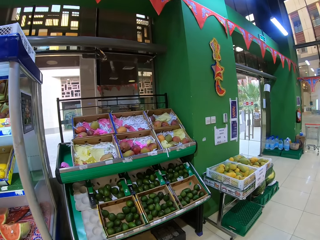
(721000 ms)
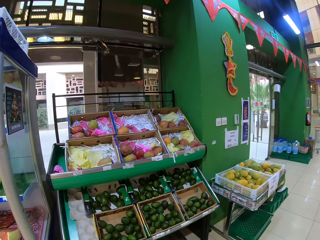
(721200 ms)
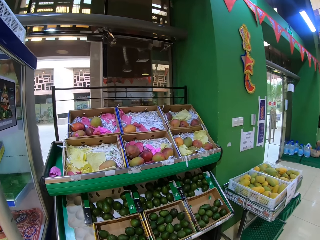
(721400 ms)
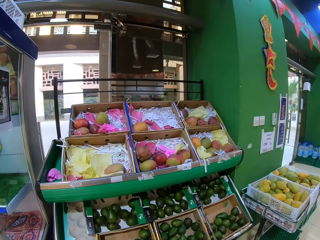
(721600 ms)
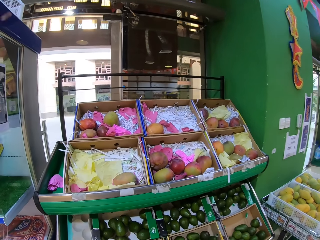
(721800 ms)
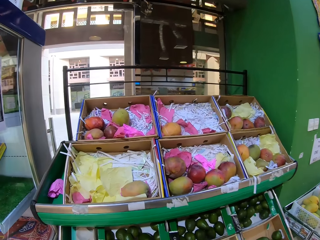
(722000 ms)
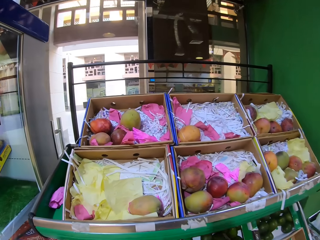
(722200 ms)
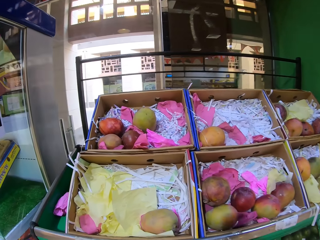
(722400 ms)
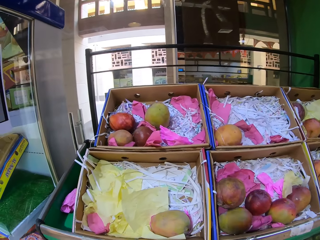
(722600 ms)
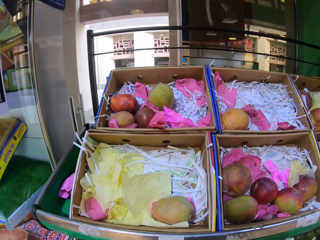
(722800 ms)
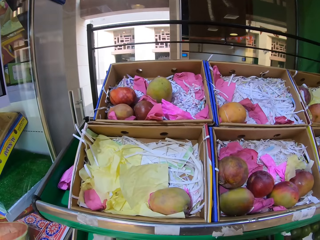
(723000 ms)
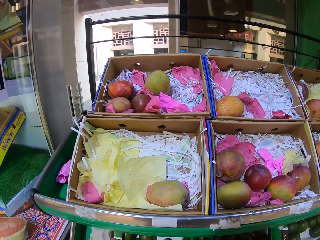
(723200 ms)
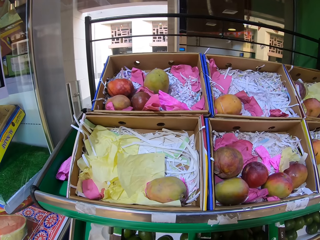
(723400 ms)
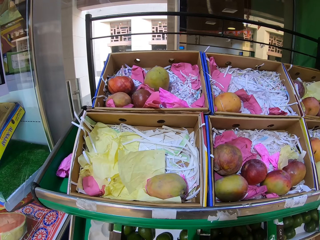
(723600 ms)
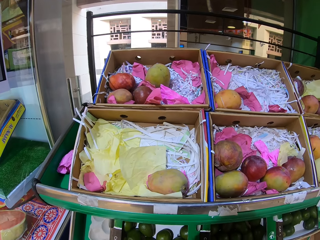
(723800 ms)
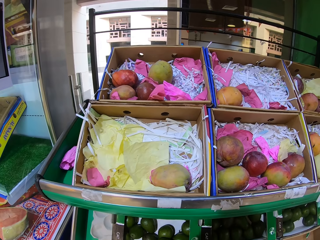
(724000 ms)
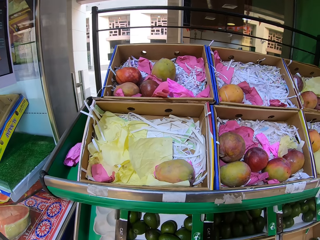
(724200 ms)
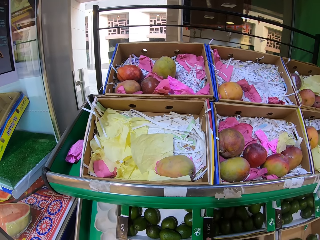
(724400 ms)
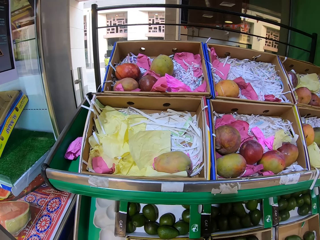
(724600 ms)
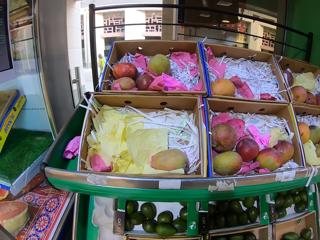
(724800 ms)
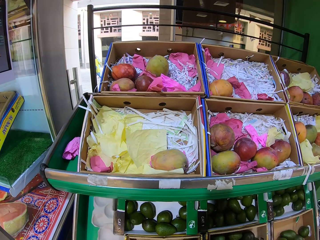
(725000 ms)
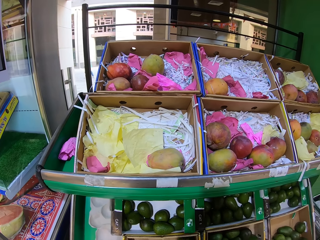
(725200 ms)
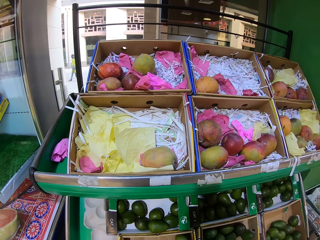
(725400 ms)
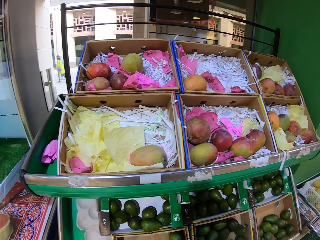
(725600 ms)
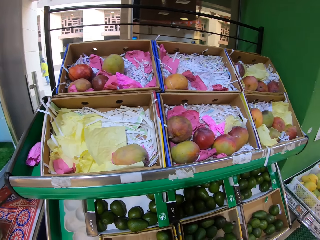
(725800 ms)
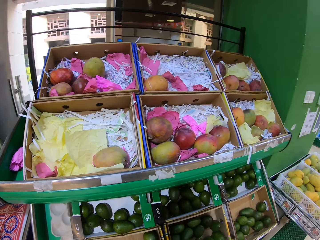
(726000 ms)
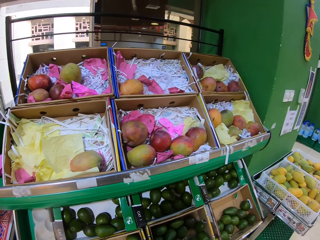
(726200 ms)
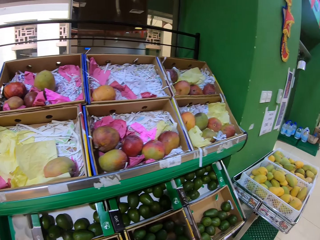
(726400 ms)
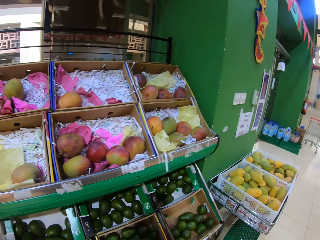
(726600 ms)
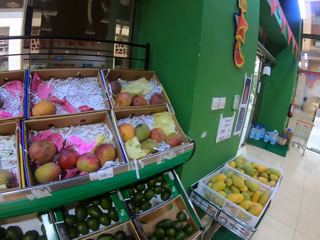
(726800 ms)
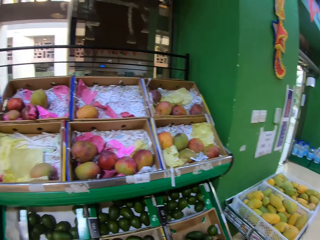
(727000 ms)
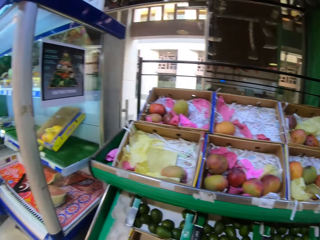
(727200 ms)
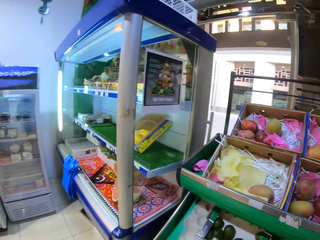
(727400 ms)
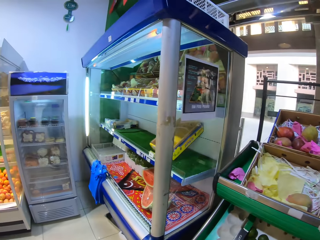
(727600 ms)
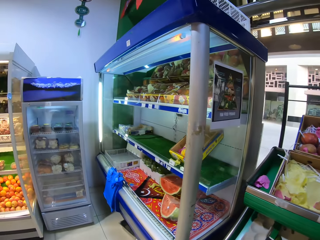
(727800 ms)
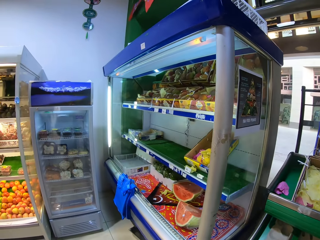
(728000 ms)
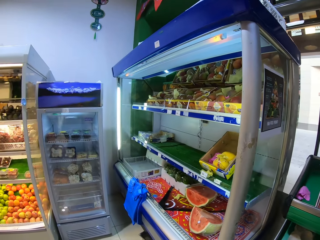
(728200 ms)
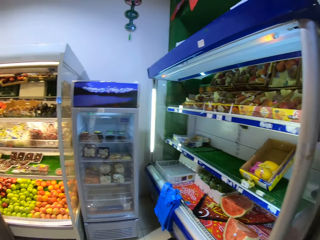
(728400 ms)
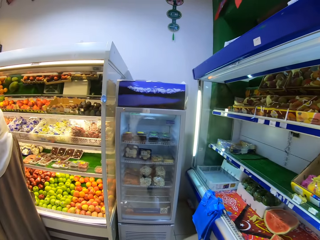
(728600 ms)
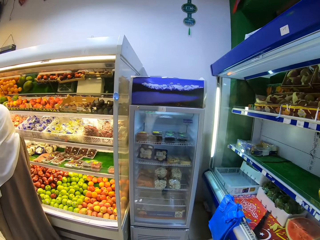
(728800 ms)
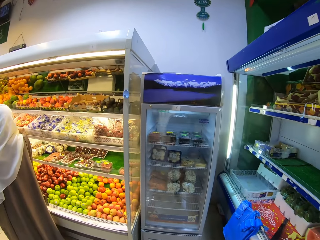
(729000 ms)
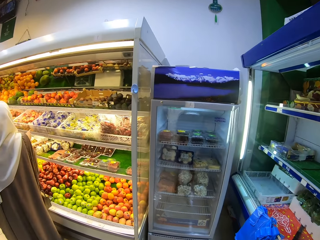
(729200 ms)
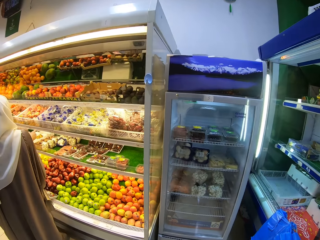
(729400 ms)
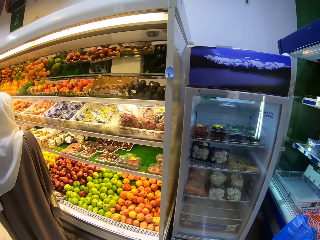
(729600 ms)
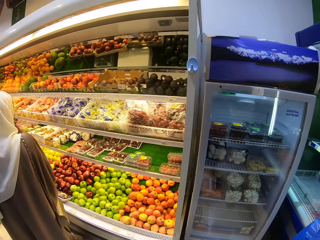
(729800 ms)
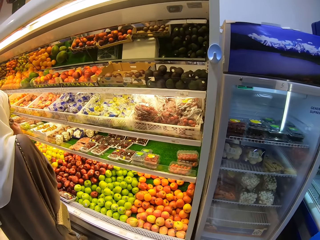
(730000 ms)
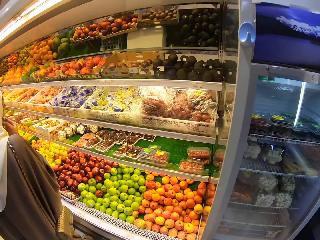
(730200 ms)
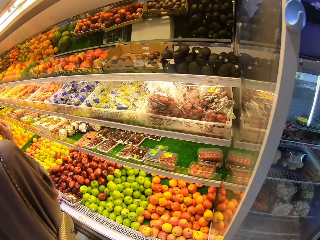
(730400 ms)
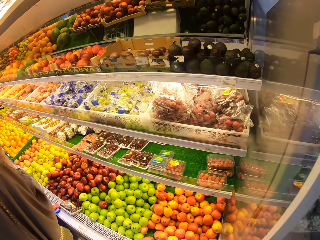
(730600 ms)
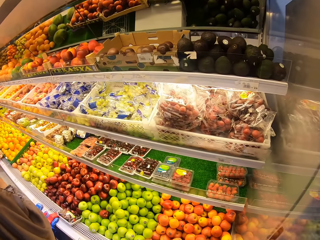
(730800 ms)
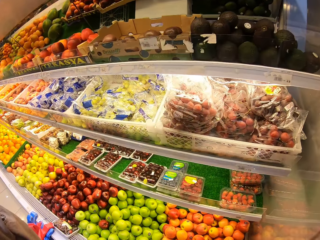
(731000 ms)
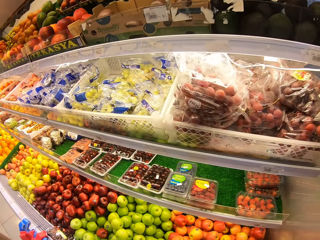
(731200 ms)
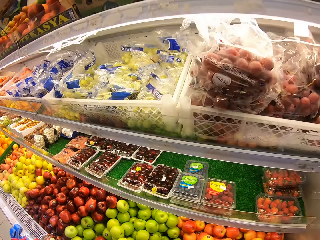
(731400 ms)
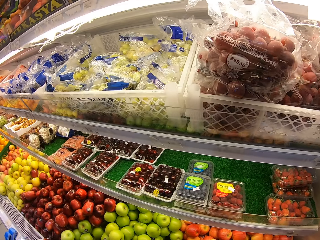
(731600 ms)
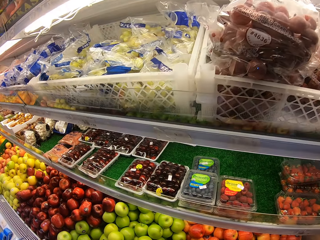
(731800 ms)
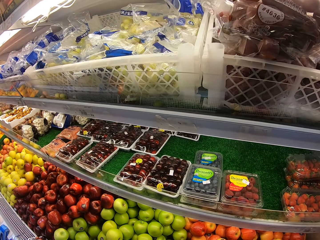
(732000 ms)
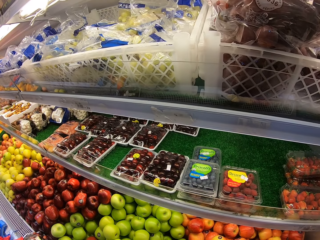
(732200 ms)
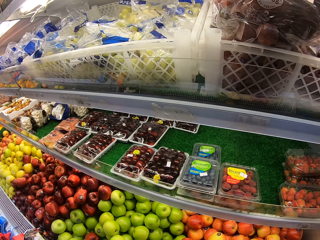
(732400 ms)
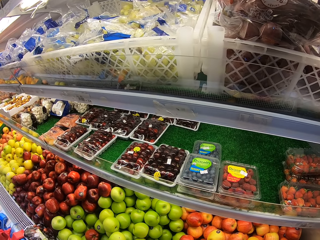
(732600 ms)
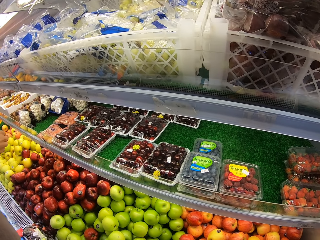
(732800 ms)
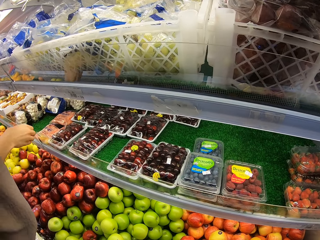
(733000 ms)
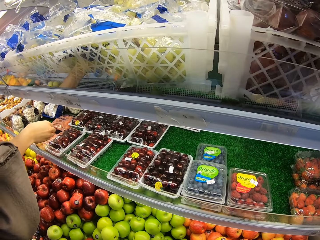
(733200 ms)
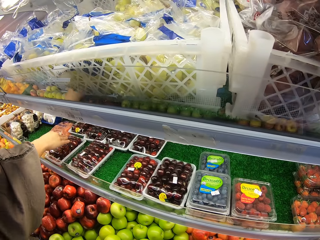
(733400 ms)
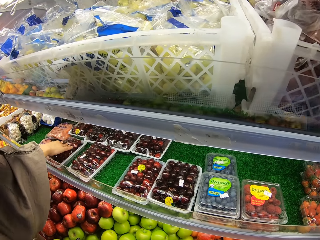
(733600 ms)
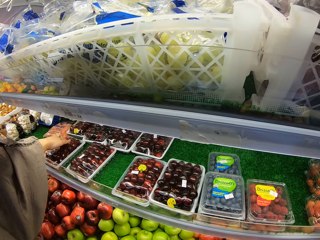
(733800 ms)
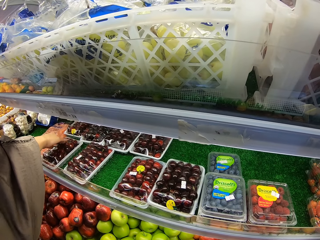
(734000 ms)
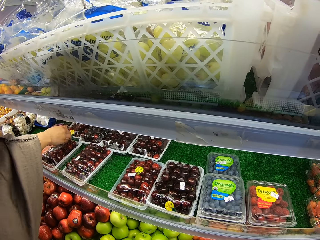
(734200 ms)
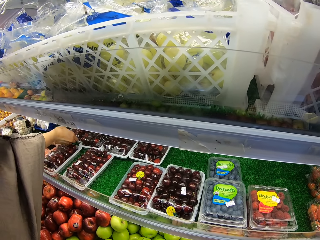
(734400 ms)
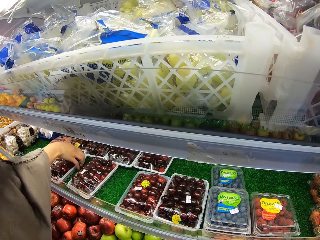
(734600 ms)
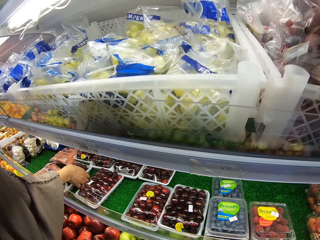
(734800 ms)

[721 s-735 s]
The camera wearer looks at the mangoes. They walk in the fruit store. They look at a fruit shelf.

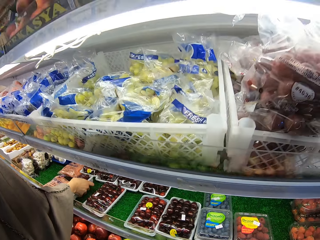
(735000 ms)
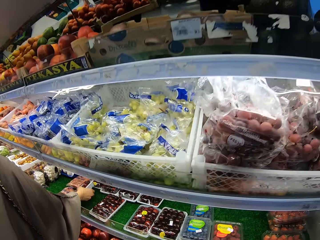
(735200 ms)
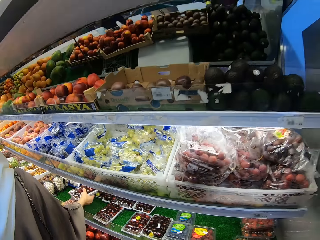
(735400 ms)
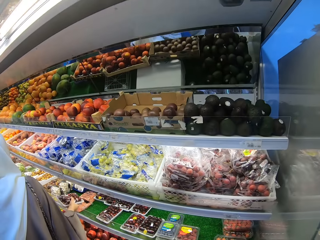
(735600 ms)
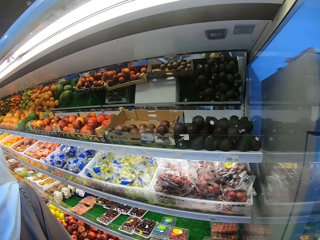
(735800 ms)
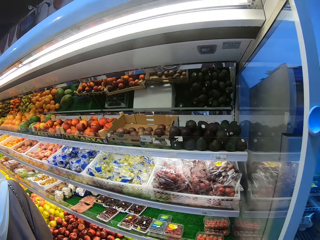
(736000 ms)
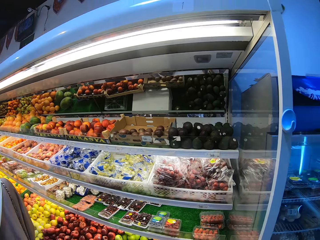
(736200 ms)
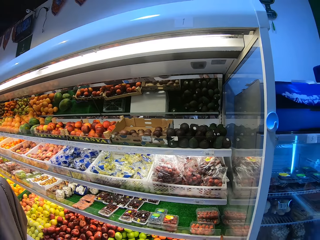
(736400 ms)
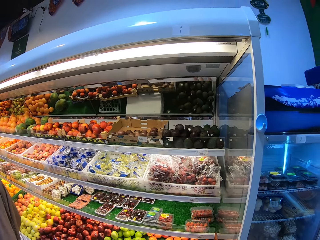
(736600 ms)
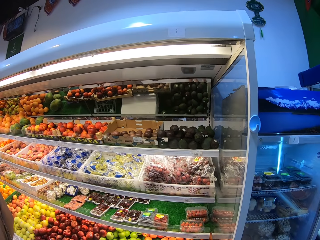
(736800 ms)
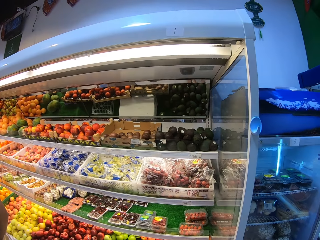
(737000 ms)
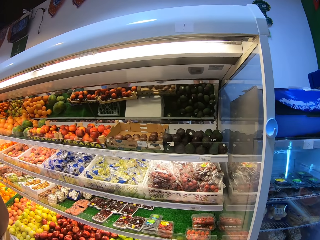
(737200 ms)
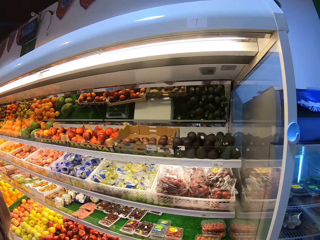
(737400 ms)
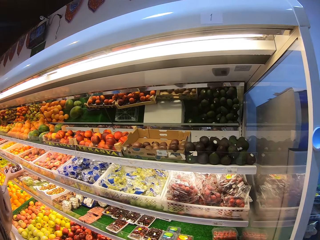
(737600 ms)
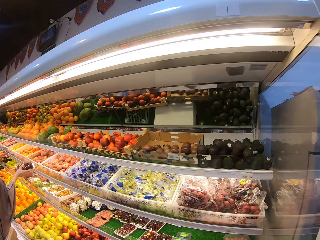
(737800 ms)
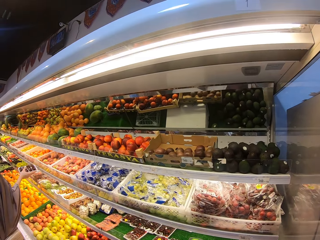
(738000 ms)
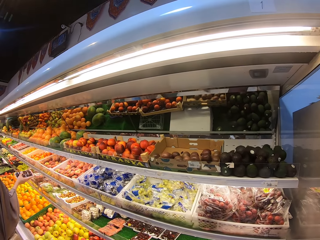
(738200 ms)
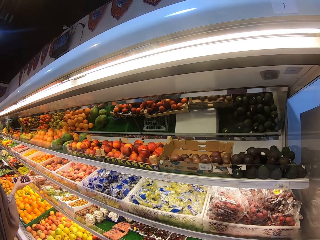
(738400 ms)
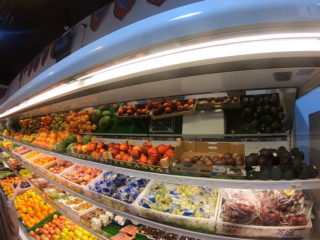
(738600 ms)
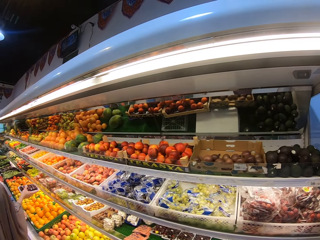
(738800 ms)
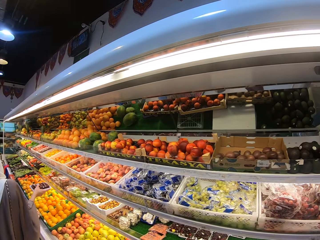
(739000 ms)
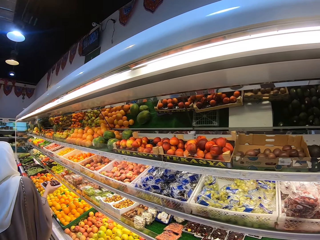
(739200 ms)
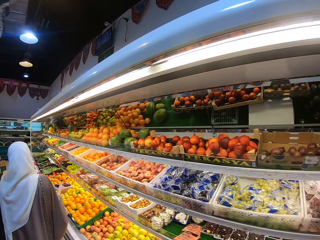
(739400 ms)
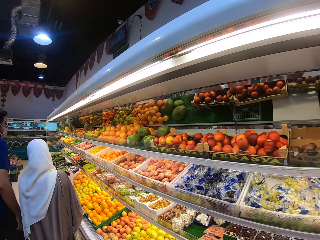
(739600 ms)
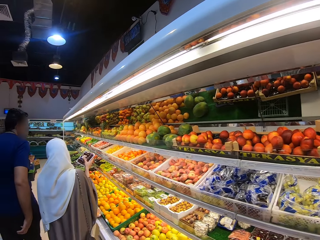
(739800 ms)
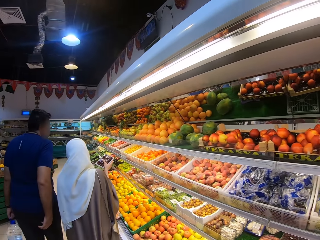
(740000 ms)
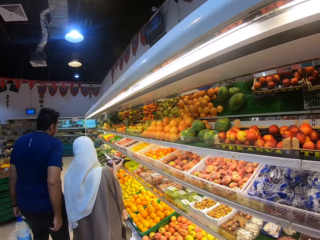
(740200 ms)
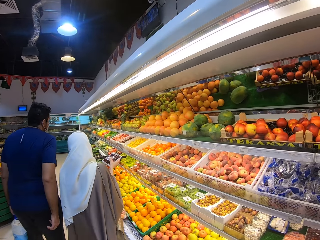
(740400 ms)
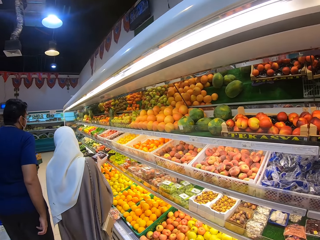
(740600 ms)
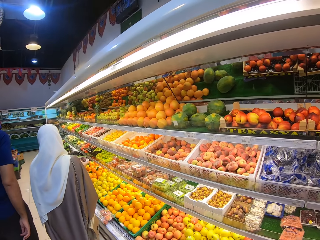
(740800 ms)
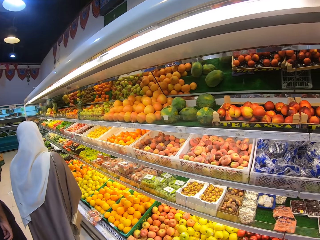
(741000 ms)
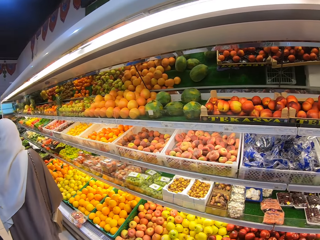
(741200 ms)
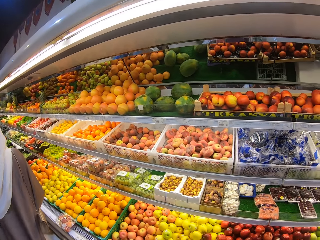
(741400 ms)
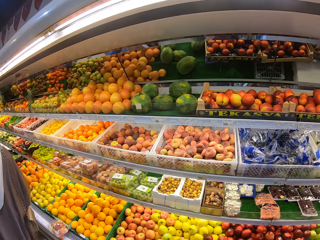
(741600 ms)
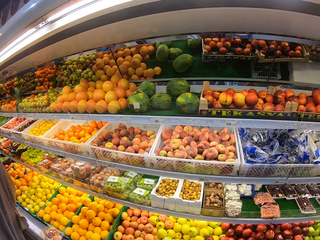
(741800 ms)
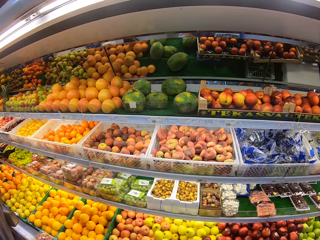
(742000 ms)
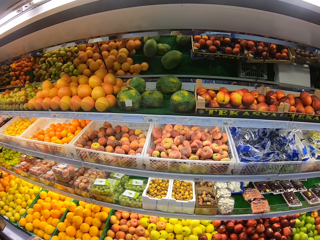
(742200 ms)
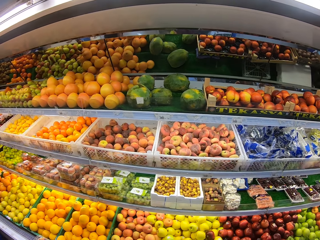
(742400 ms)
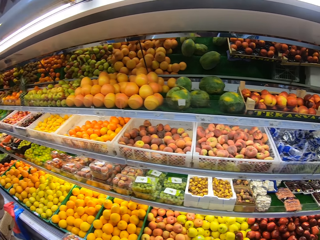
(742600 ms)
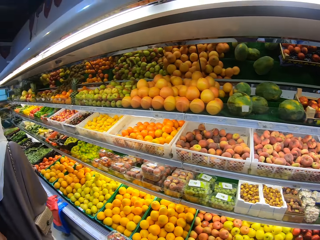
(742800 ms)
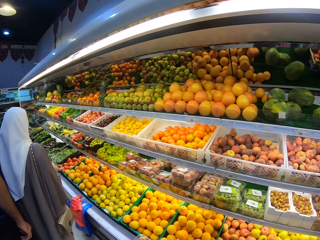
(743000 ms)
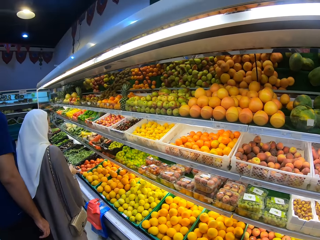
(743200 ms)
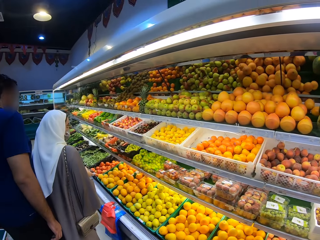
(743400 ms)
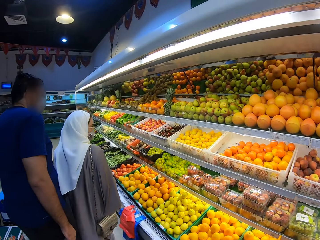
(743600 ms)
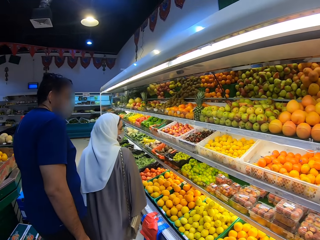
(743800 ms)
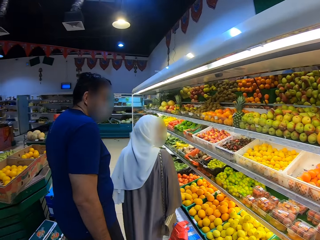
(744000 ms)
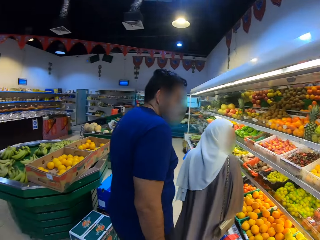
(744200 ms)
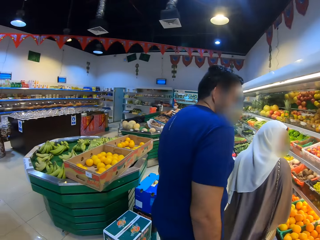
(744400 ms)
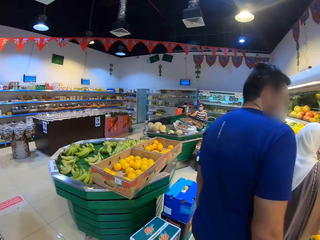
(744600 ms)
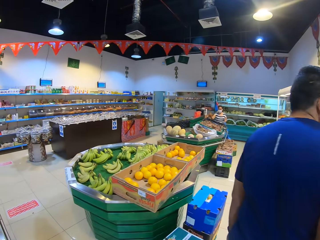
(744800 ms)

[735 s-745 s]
The camera wearer looks at the fruits on the shelf. They walk.
